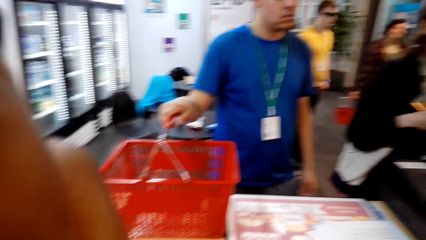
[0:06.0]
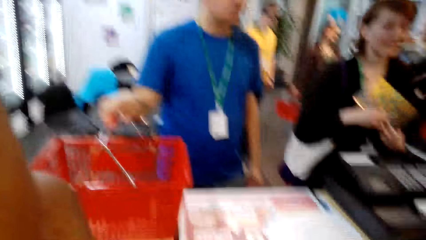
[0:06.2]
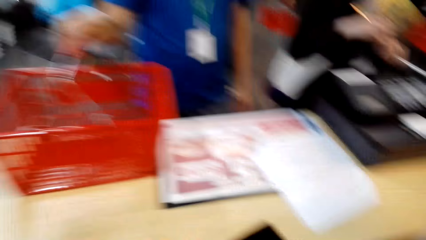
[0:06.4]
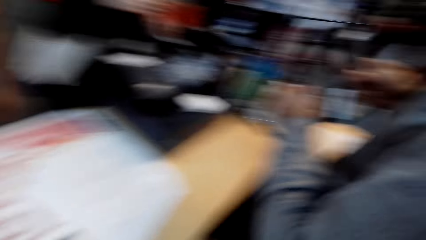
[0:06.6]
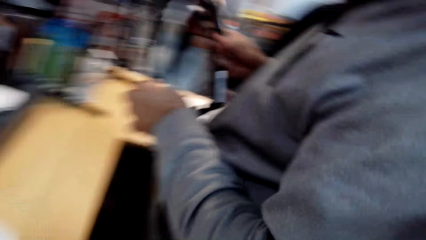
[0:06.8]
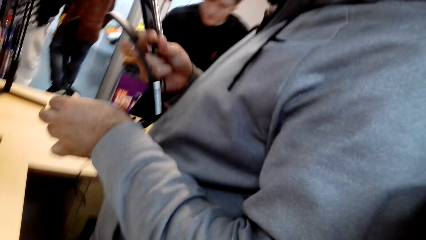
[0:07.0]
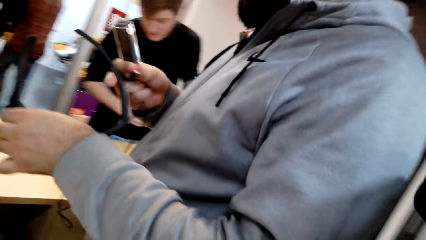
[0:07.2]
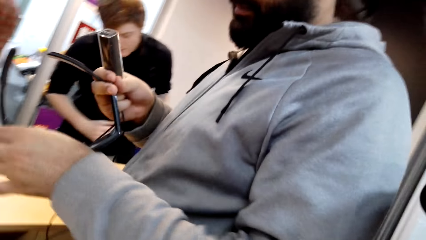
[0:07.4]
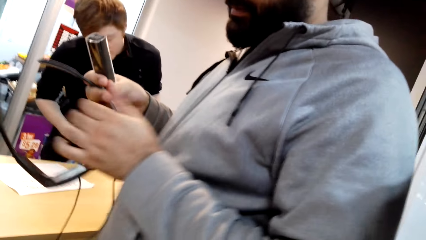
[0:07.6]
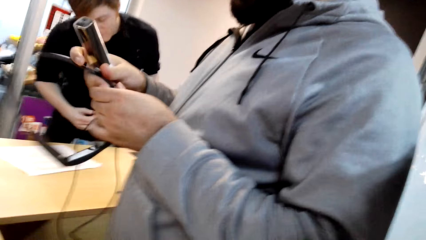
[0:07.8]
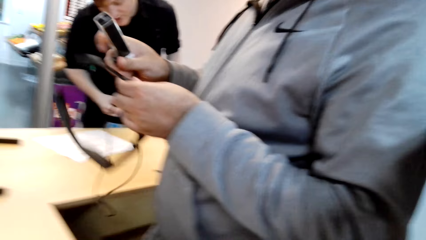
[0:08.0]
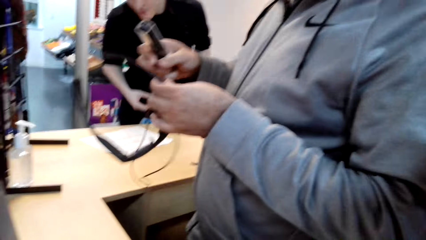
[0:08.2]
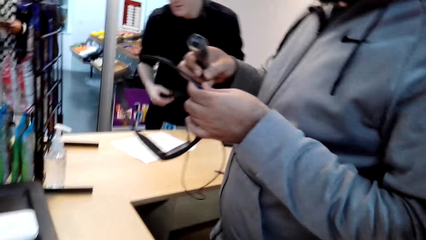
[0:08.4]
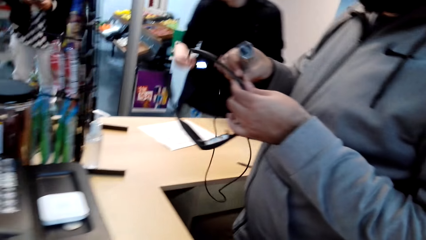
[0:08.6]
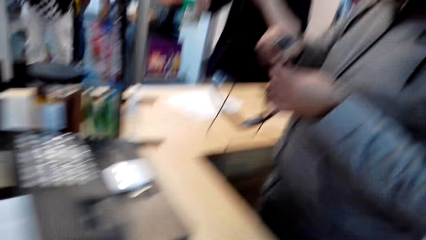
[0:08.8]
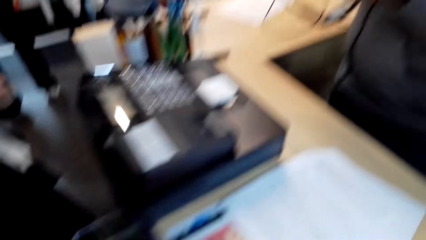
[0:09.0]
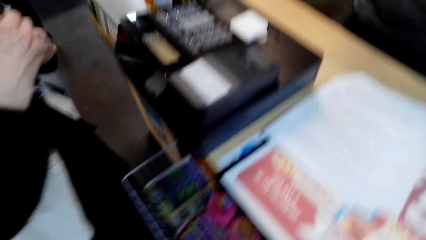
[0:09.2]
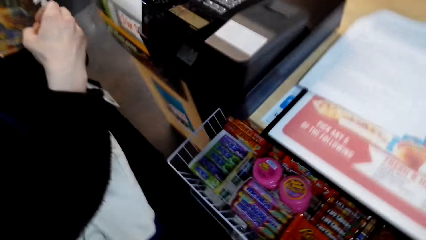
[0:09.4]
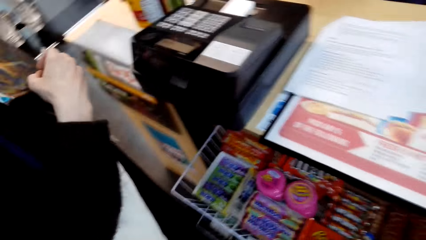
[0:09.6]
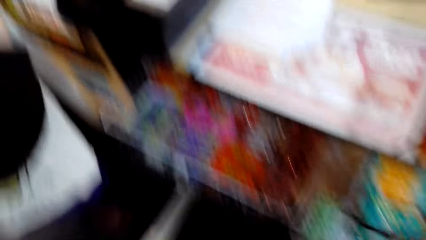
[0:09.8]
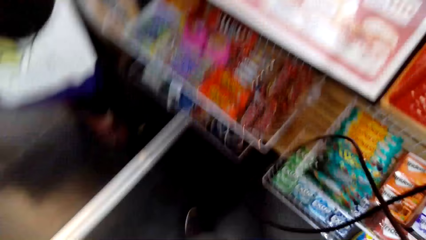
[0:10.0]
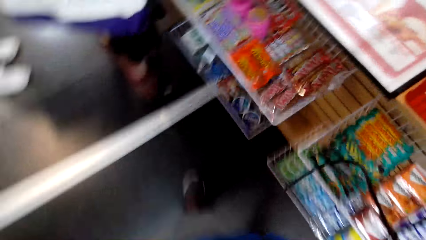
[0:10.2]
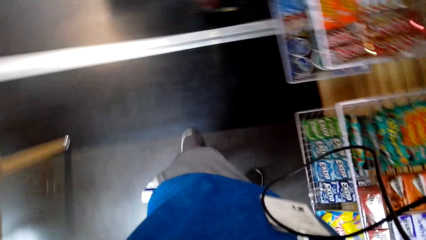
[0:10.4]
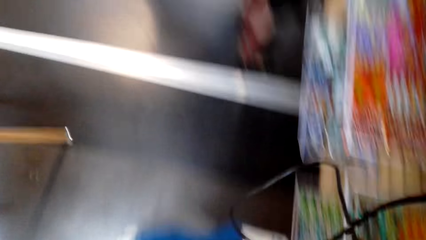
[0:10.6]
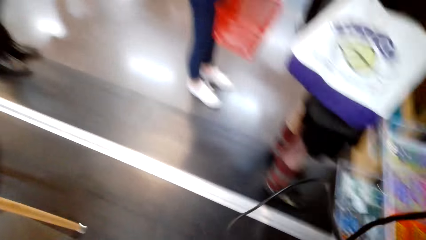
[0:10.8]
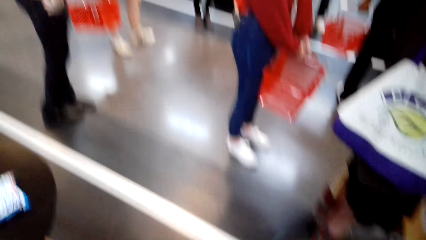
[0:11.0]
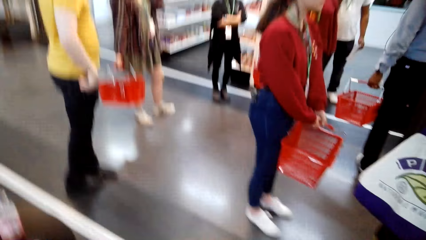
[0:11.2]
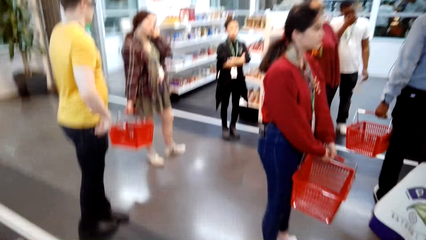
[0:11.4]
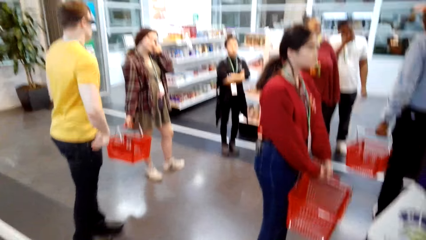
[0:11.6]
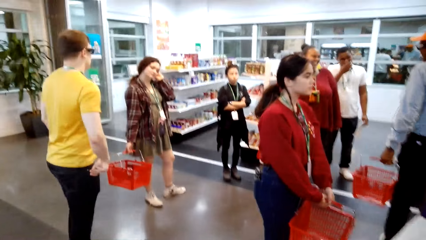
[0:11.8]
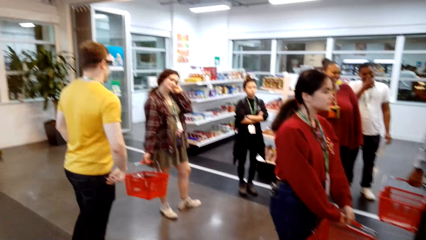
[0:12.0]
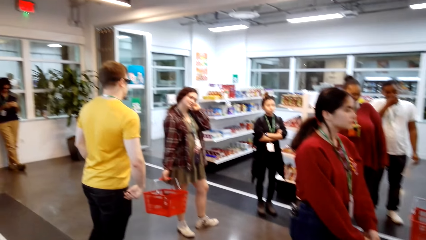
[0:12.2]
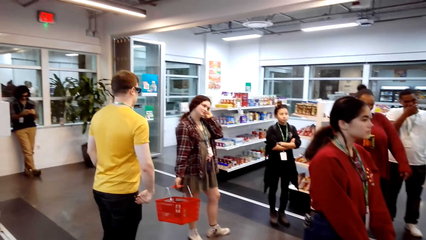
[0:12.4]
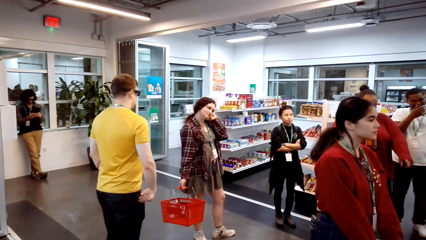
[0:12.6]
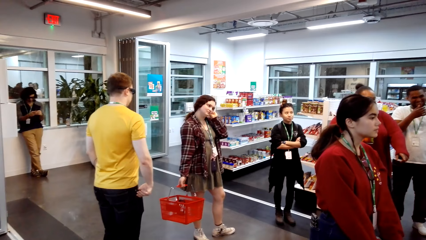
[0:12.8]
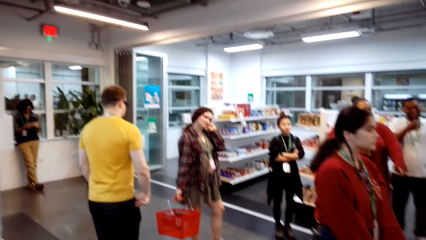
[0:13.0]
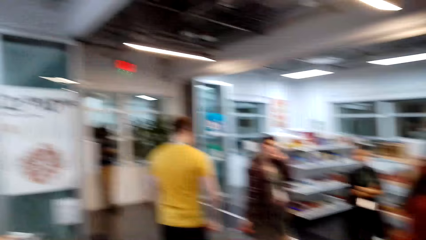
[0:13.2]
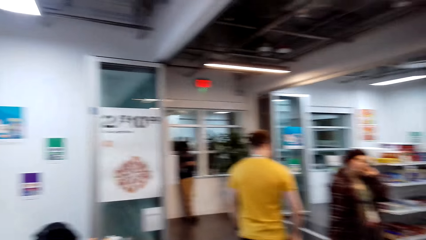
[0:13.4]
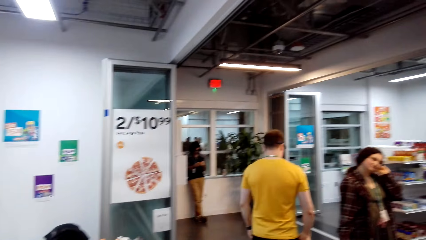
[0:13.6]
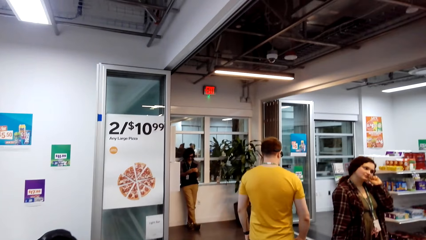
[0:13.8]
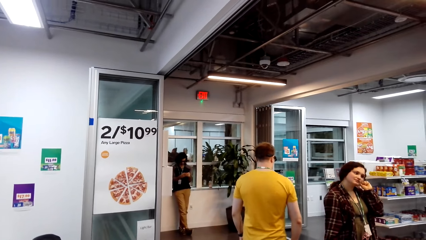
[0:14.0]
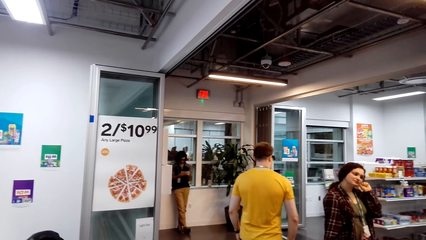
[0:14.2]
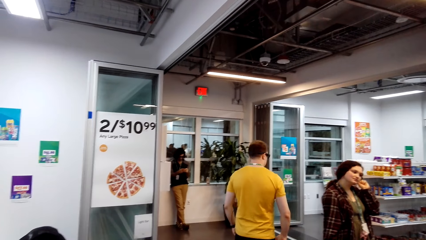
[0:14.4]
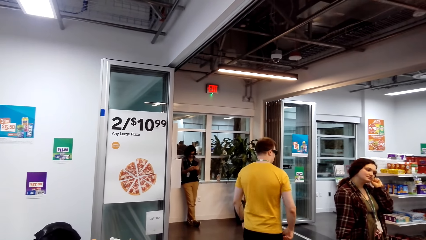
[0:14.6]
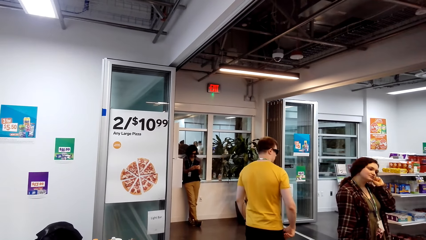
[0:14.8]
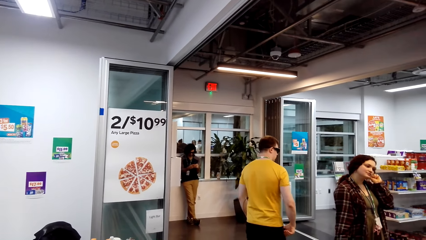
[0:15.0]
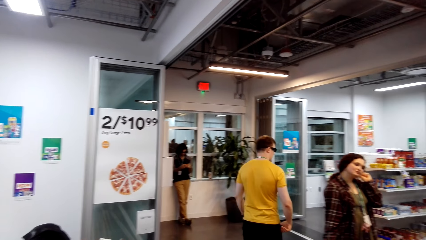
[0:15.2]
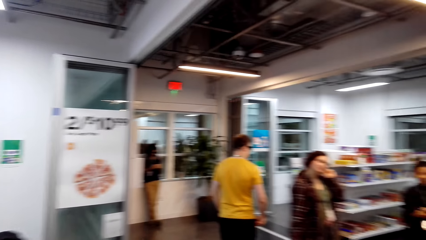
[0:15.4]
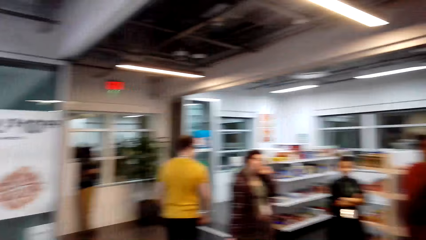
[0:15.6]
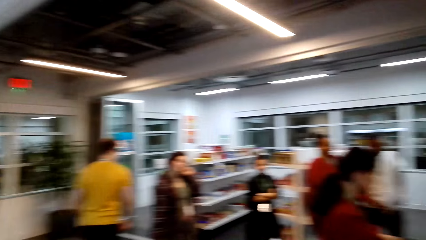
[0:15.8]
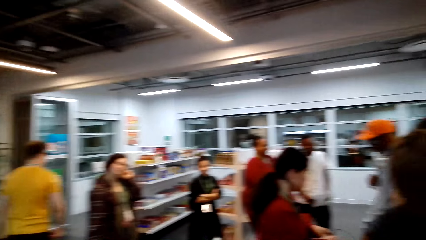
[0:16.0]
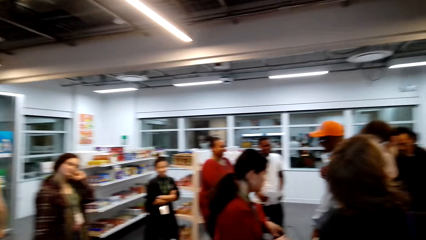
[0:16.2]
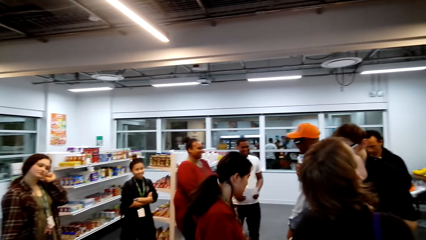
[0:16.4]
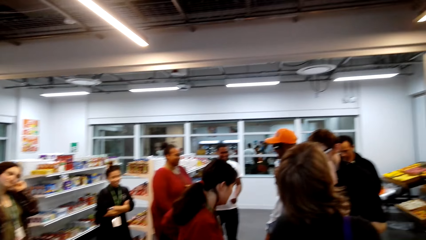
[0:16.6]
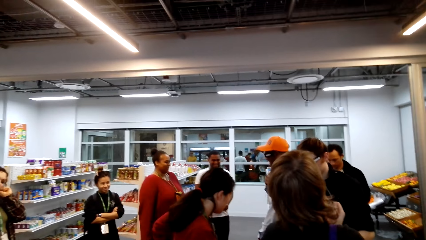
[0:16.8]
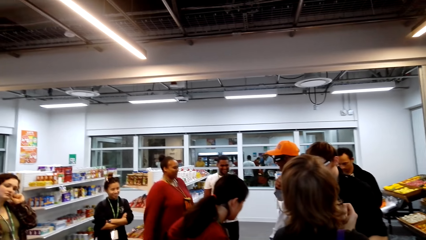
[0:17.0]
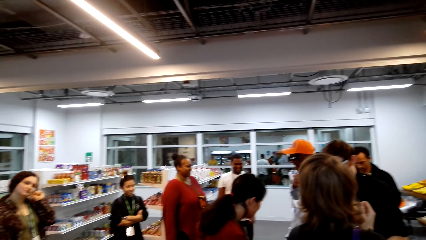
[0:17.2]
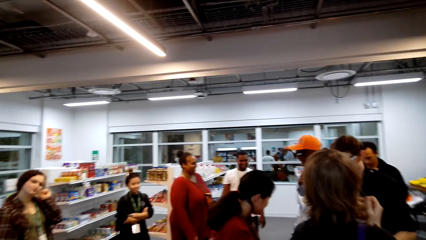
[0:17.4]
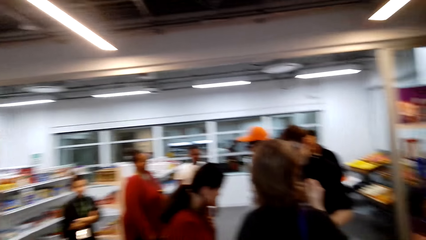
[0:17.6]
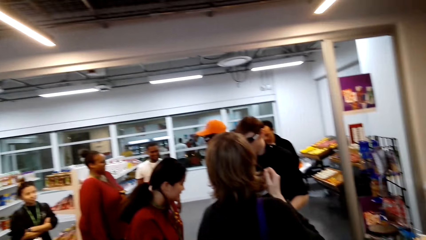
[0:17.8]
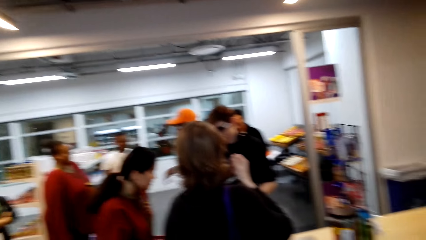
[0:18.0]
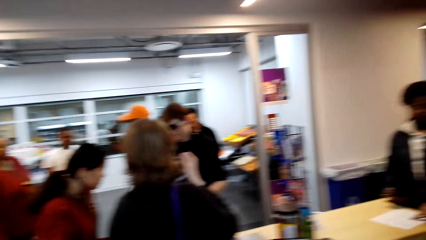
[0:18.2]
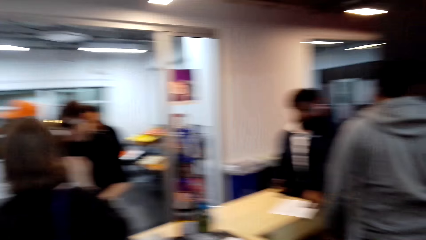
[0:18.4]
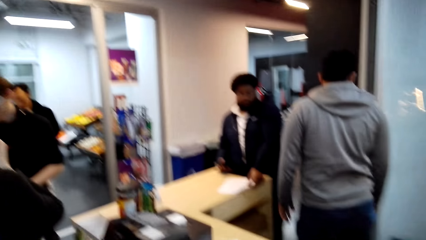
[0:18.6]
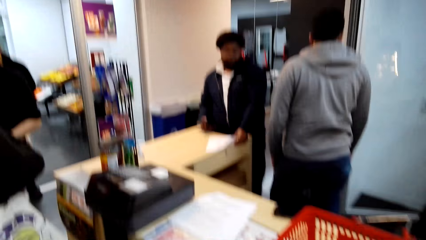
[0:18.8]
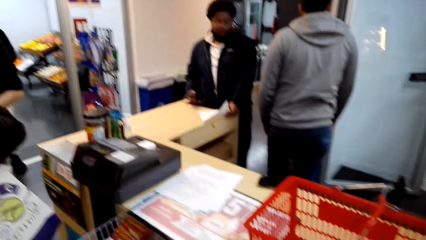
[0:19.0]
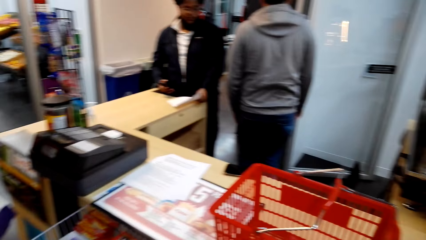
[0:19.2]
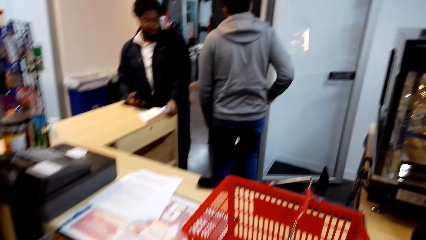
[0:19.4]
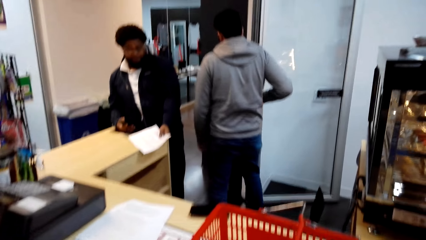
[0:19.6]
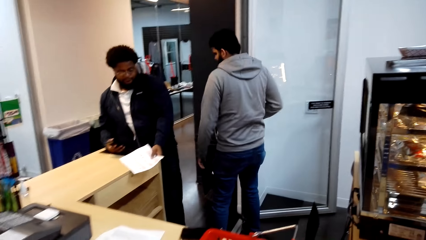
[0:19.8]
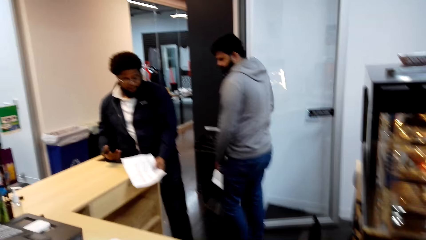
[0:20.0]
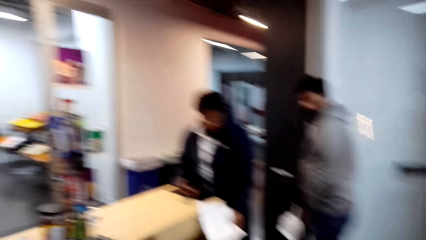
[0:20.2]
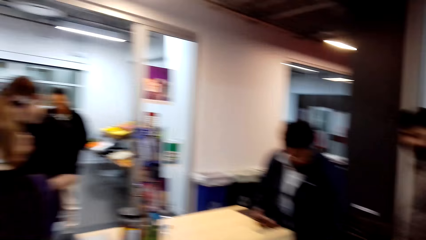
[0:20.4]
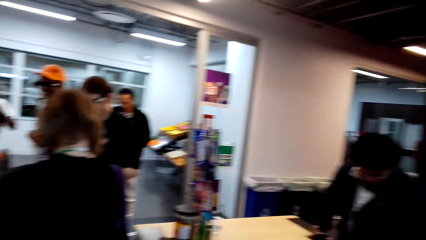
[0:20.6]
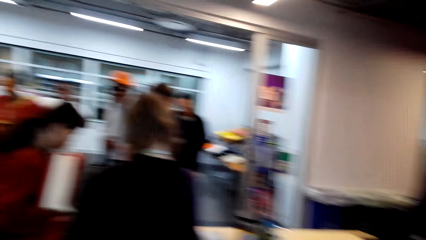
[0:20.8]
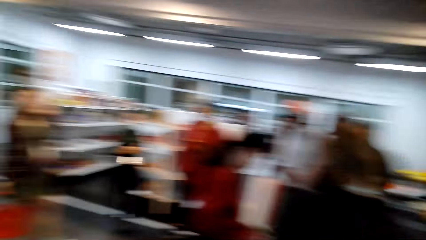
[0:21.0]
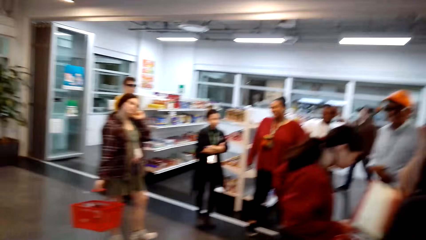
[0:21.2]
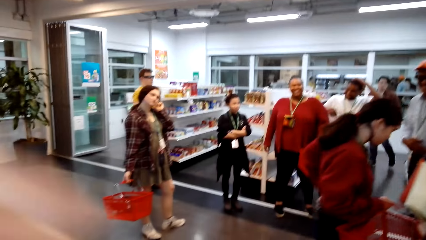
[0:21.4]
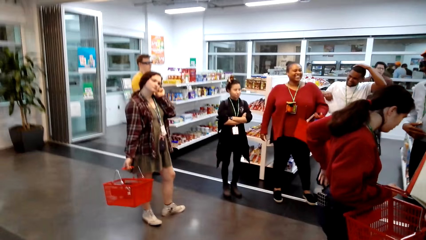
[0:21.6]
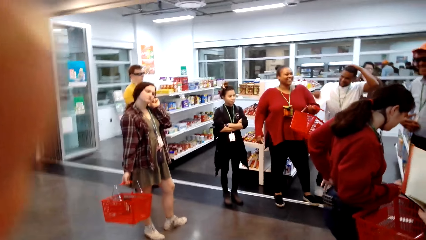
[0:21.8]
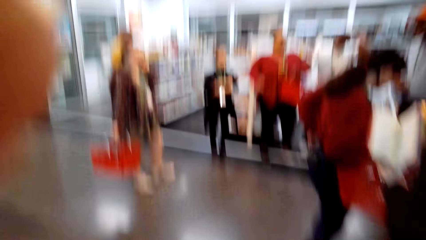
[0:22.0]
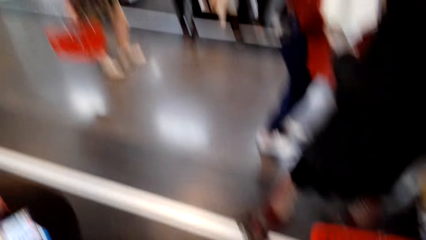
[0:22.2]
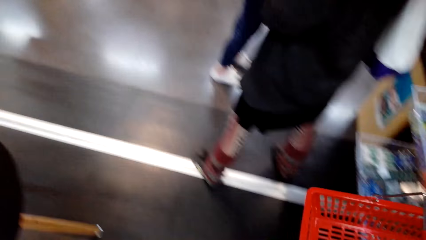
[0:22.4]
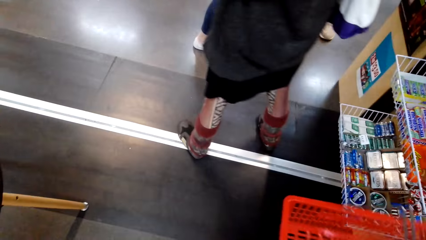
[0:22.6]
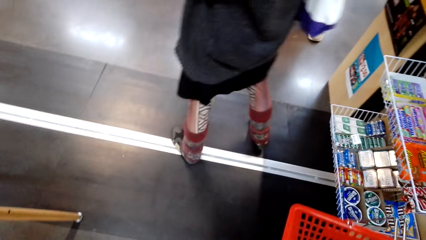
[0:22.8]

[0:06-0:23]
A man bends downwards and moves around. The camera wearer looks around and moves around. A woman looks around. The woman uses gestures and looks around. The camera wearer walks around. Another man holds a paper. The camera wearer walks around again. The other man moves around. The woman moves around. The camera wearer fixes the camera on their head.
